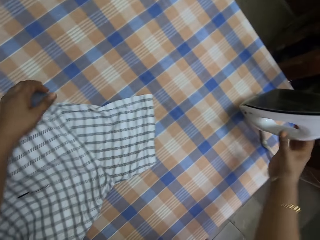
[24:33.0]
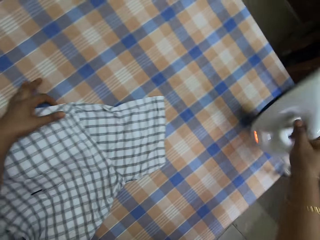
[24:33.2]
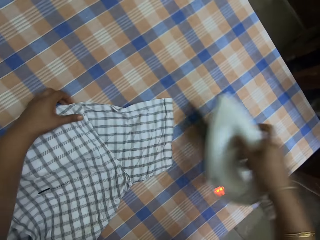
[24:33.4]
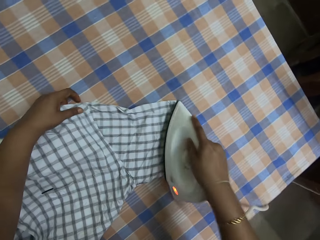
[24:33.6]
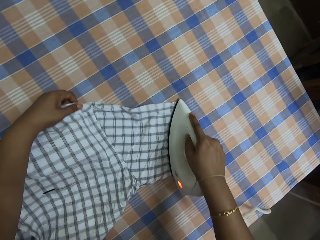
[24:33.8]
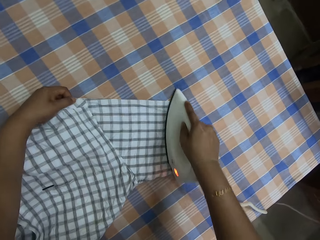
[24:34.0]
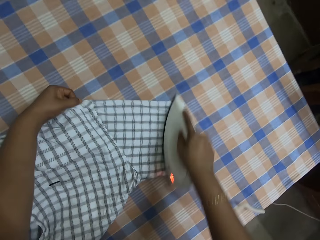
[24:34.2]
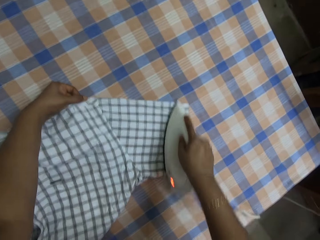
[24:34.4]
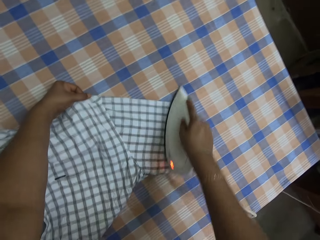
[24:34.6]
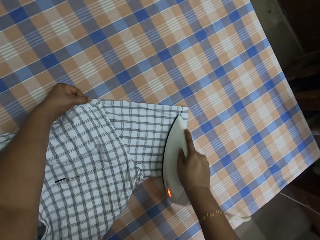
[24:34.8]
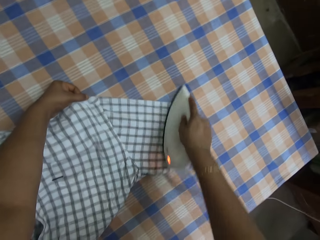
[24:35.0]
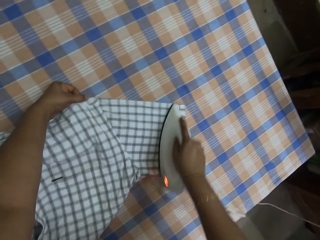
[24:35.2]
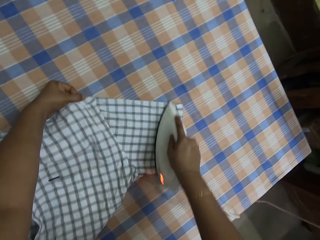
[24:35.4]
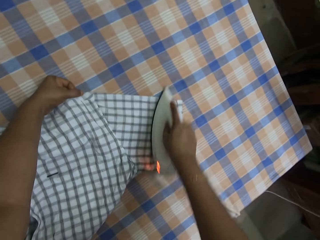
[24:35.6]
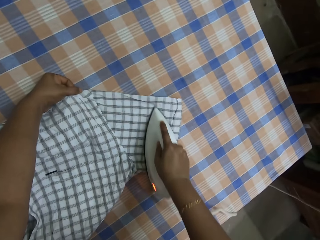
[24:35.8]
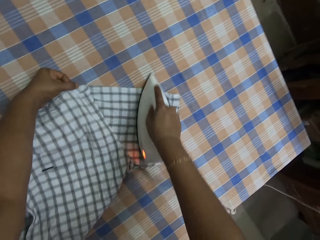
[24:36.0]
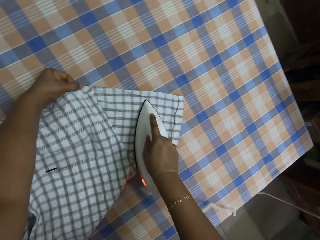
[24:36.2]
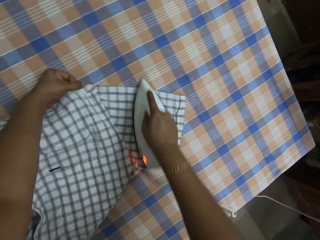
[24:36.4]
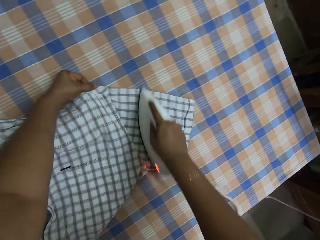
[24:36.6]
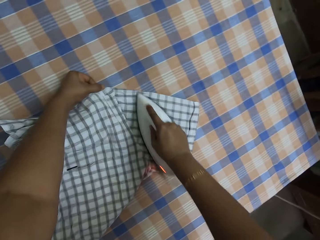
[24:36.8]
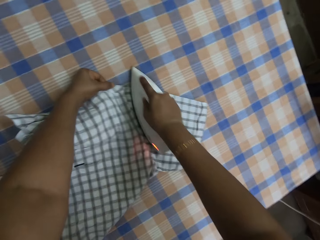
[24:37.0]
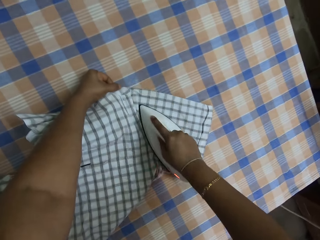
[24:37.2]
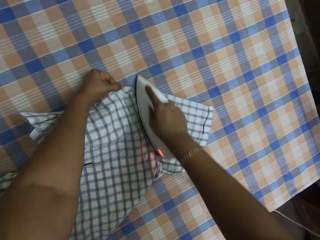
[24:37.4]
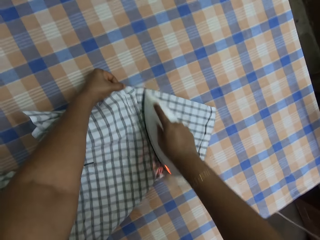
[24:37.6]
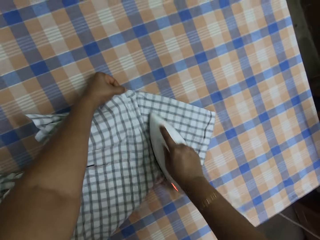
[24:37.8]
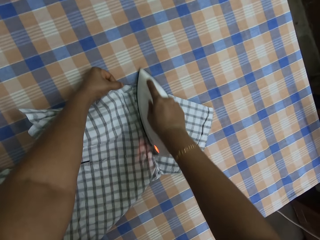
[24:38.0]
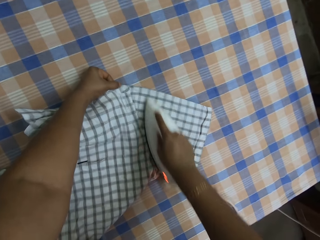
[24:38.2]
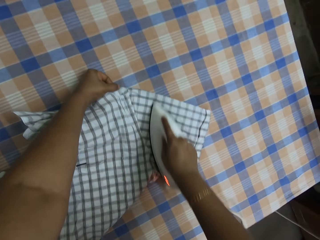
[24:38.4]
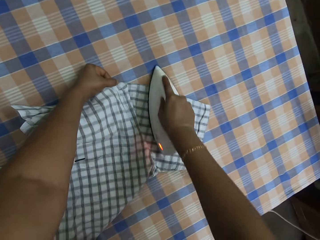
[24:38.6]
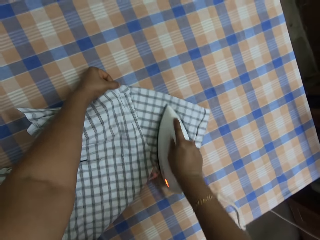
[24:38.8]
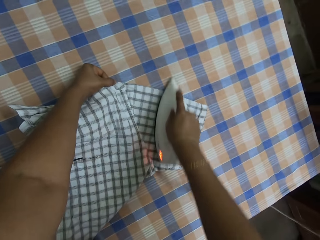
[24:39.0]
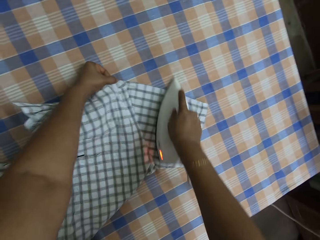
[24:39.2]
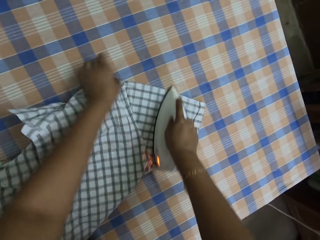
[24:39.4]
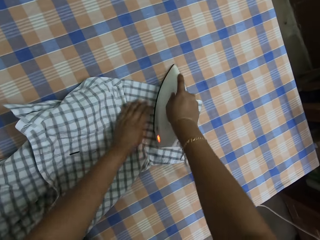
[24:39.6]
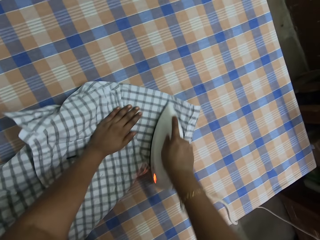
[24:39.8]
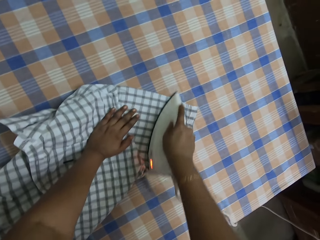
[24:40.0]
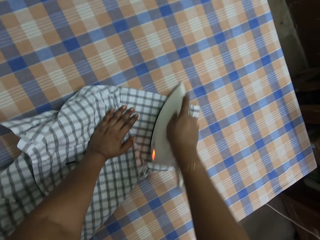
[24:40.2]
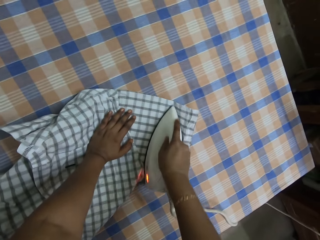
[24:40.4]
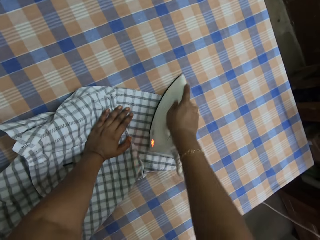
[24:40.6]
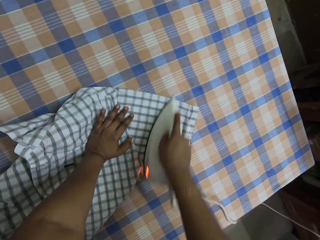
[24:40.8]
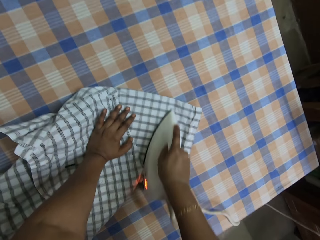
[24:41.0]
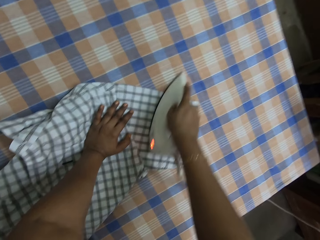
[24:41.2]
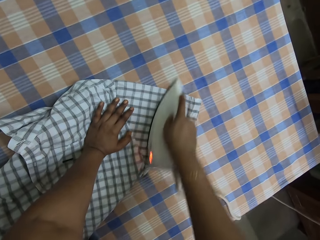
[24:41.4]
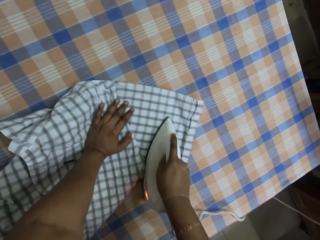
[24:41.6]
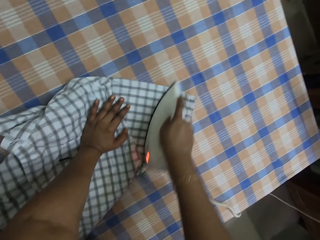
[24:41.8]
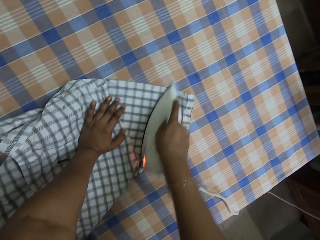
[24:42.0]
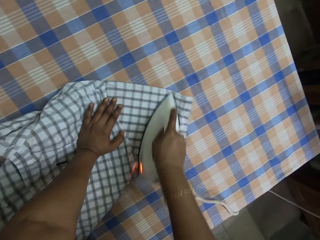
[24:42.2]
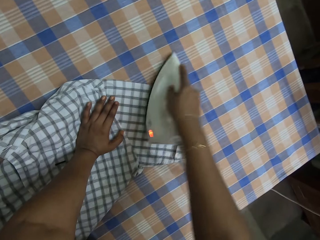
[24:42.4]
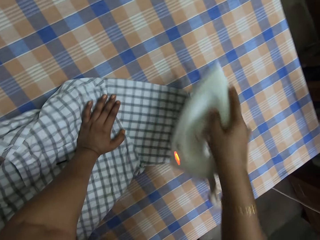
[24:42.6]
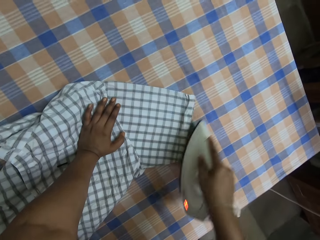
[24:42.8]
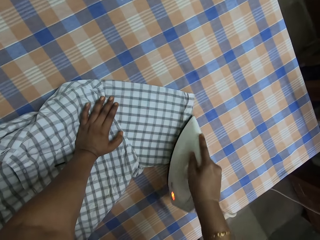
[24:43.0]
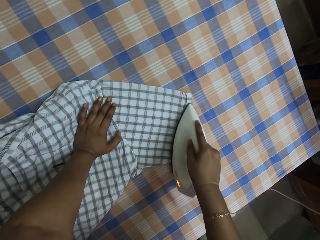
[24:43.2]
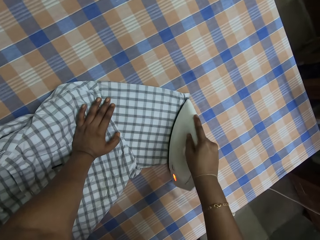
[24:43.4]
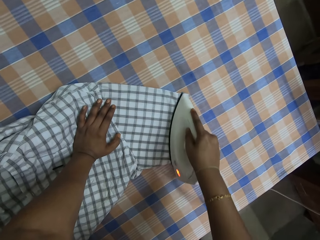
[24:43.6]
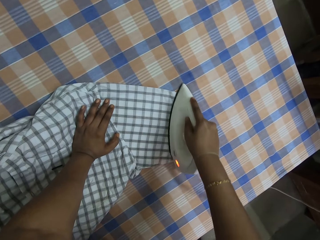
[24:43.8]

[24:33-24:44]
The camera wearer picks an ironer. They iron the sleeve of a shirt with the ironer.

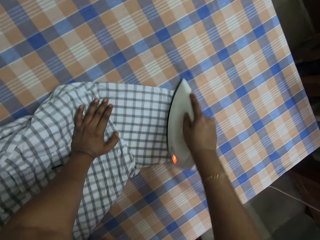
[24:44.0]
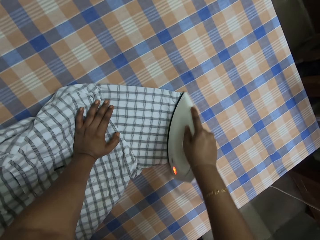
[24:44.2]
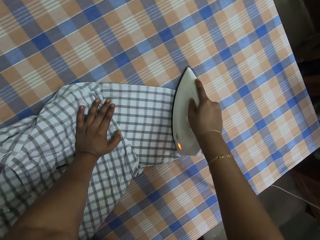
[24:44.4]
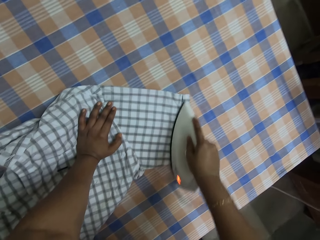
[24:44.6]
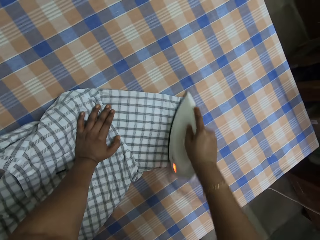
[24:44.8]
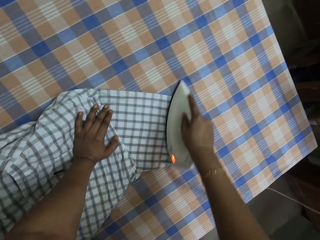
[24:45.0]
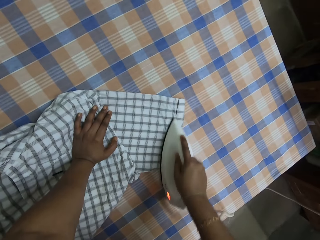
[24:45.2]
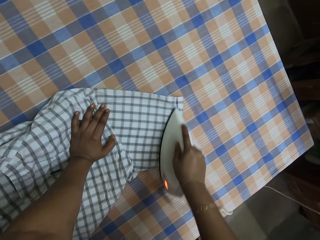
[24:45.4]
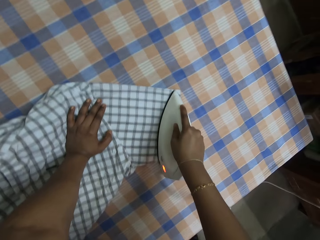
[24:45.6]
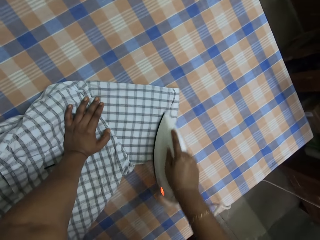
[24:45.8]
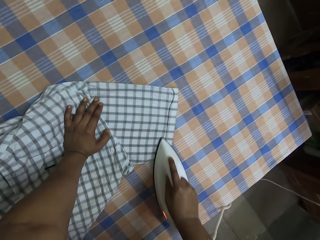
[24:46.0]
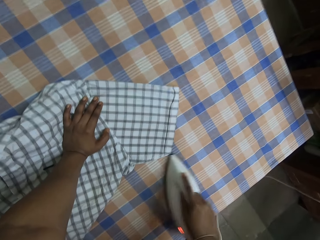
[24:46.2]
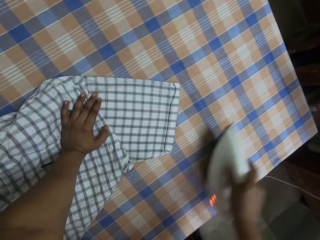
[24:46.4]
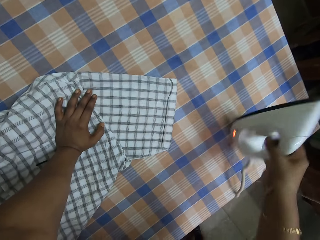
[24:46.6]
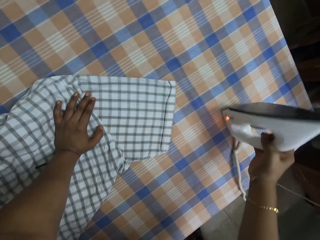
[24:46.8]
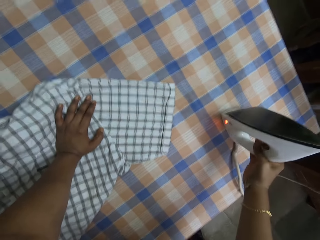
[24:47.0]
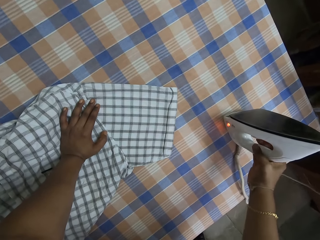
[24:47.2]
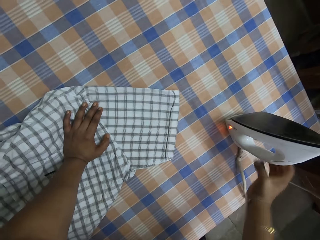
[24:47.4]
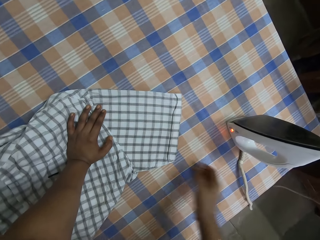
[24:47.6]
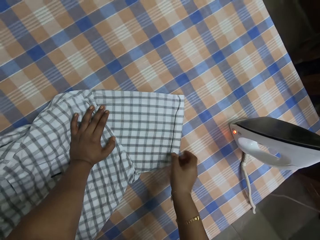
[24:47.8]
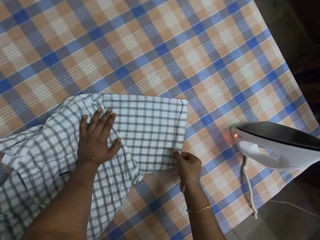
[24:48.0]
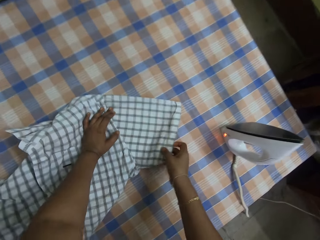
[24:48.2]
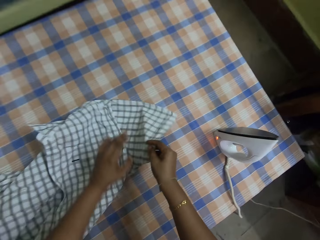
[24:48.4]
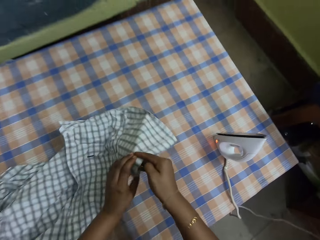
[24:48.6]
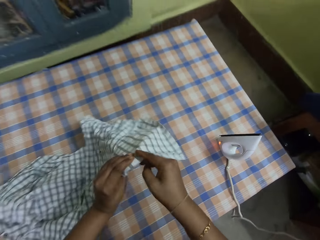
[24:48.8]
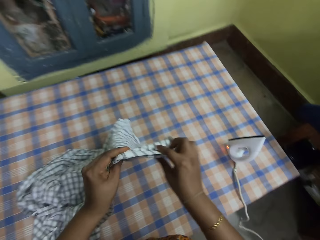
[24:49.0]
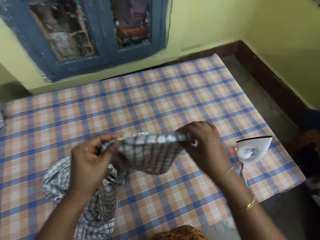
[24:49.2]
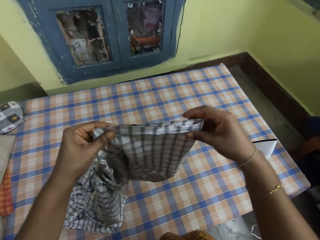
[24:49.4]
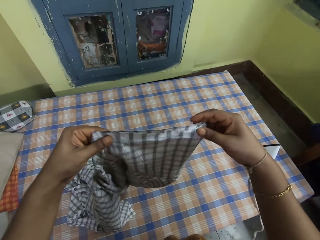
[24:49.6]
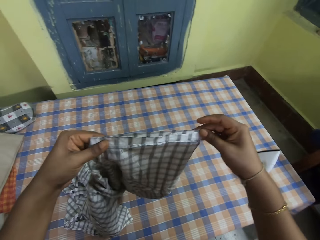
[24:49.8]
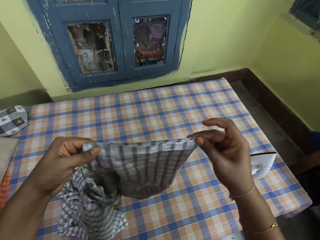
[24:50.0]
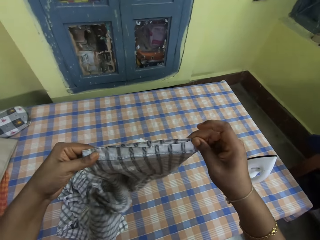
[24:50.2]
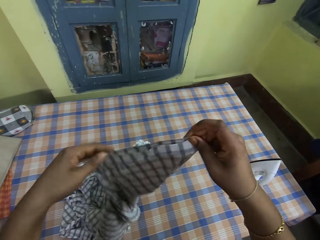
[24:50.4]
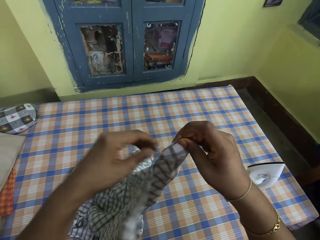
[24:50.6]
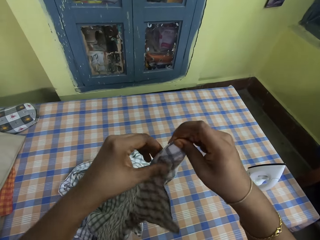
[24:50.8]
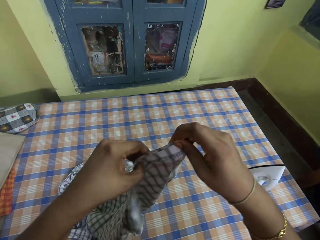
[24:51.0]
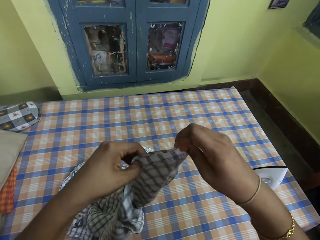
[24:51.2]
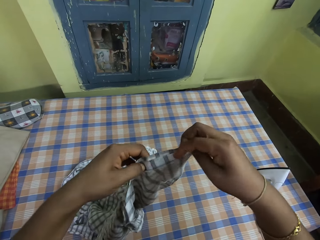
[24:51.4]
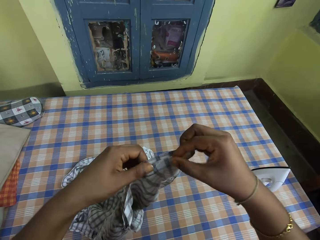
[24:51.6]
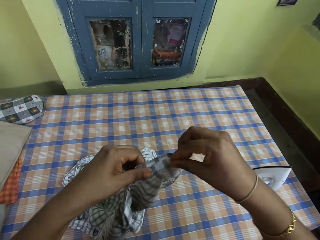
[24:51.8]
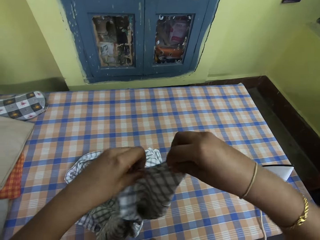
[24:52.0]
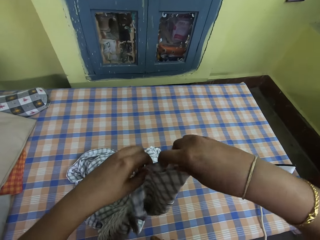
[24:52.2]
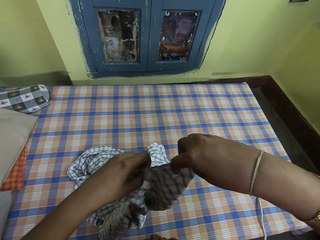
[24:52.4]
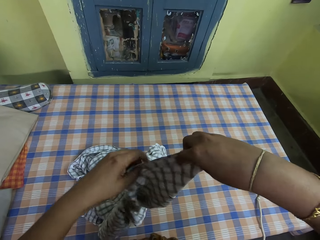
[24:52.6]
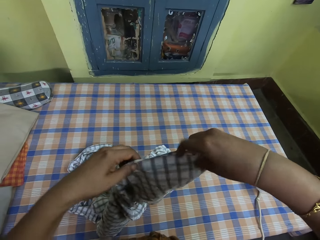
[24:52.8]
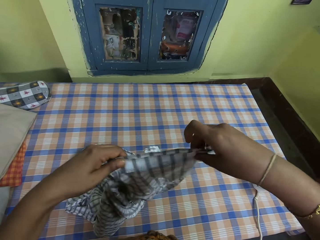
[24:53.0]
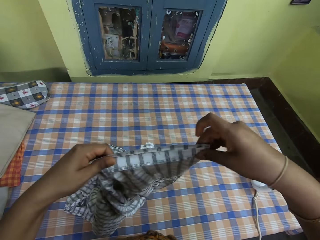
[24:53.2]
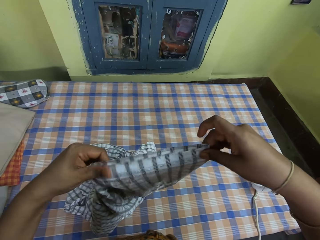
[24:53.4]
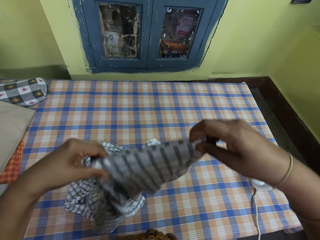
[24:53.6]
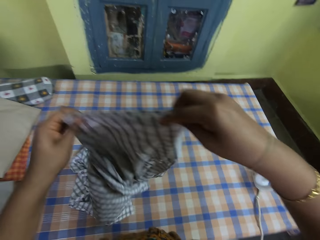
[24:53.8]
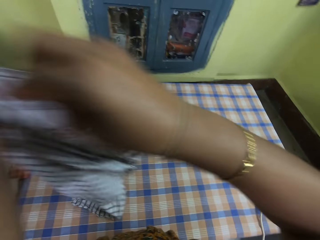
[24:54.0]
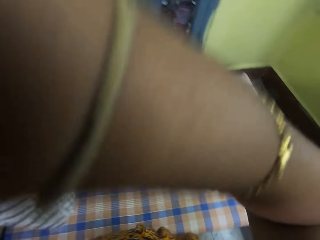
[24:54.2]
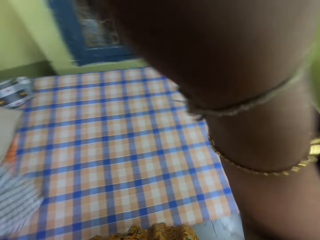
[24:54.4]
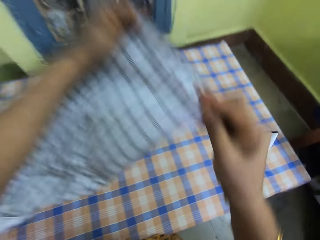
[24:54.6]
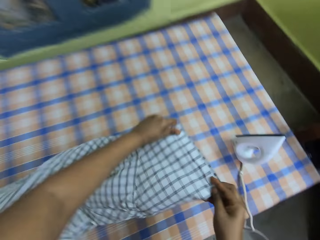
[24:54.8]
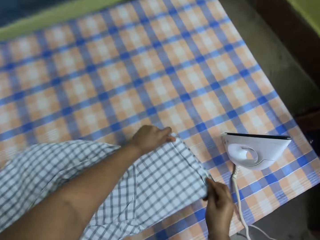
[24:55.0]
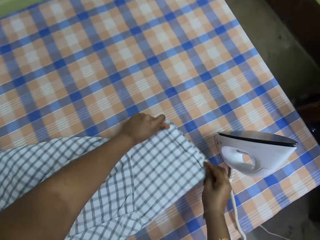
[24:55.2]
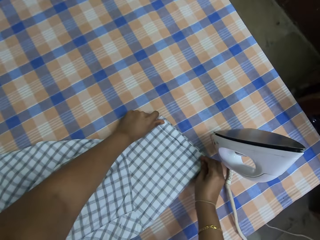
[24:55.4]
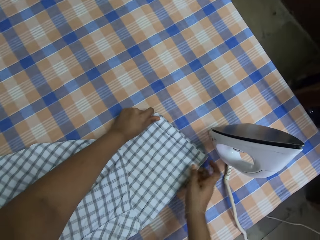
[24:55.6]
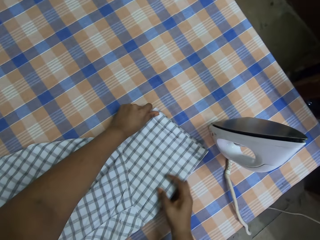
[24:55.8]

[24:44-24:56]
The camera wearer puts down an ironer. They pick a shirt. They adjust the shirt on a table. They check the shirt, straighten the shirt. They flip the shirt on the table and drop the shirt.
